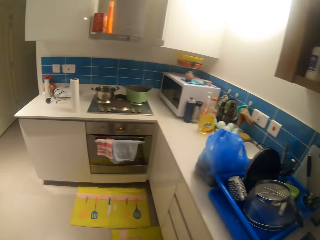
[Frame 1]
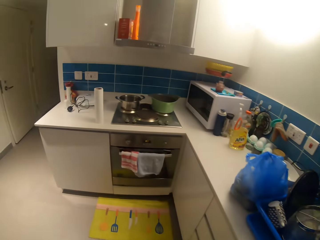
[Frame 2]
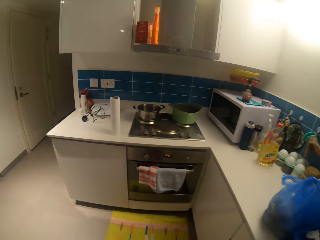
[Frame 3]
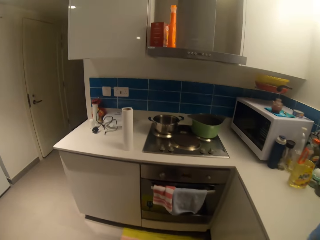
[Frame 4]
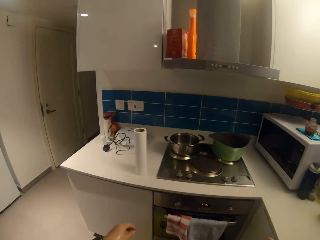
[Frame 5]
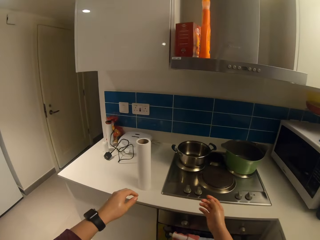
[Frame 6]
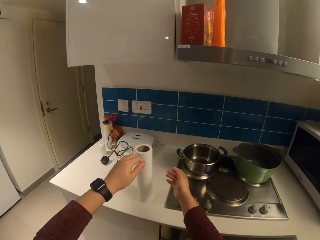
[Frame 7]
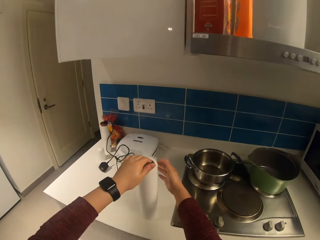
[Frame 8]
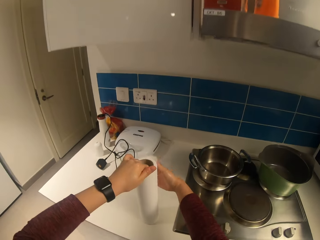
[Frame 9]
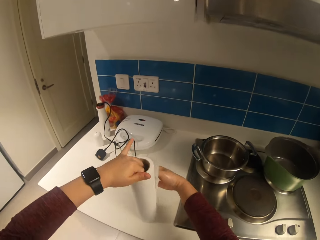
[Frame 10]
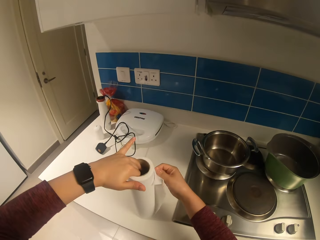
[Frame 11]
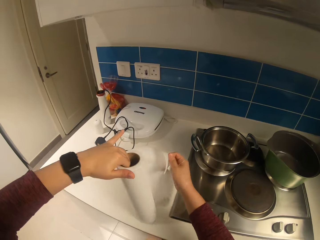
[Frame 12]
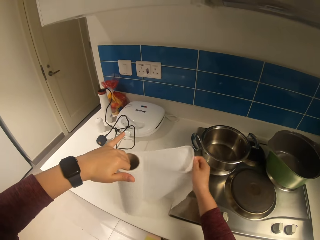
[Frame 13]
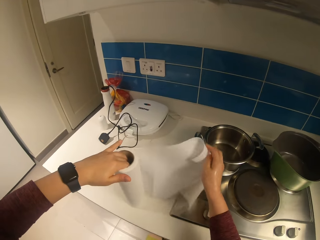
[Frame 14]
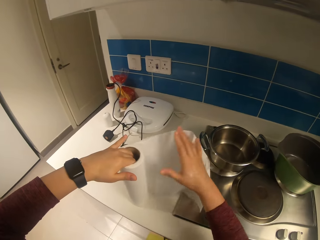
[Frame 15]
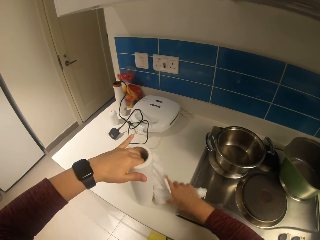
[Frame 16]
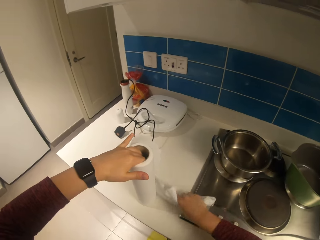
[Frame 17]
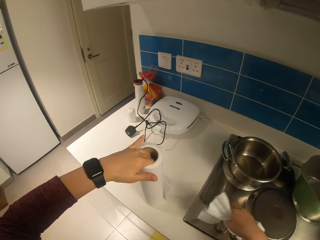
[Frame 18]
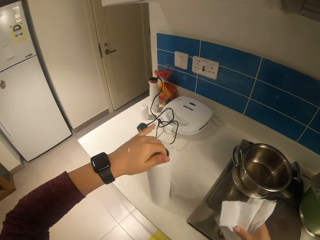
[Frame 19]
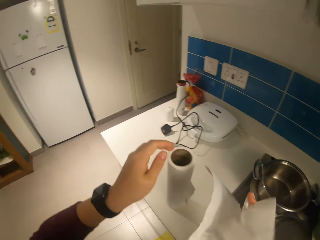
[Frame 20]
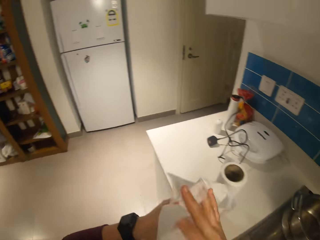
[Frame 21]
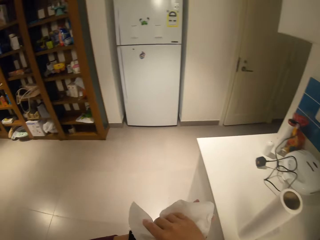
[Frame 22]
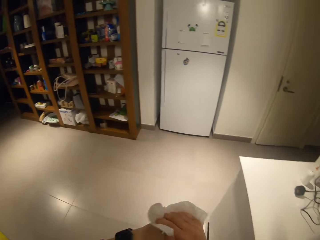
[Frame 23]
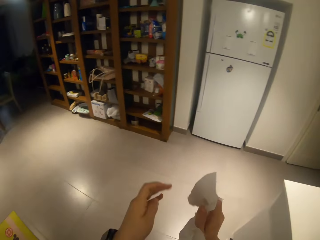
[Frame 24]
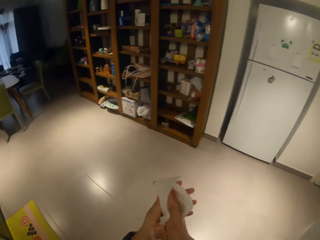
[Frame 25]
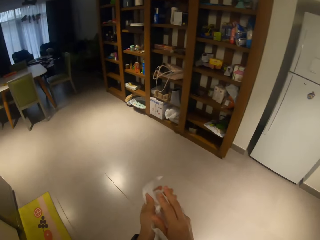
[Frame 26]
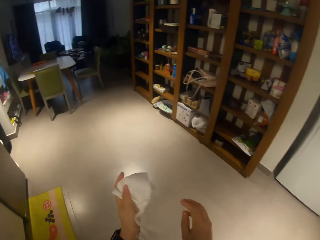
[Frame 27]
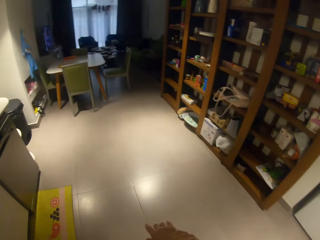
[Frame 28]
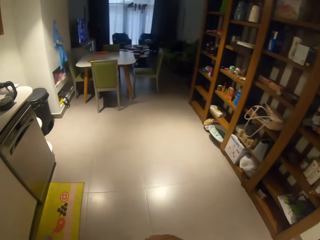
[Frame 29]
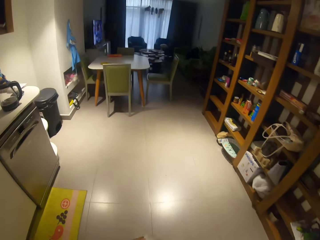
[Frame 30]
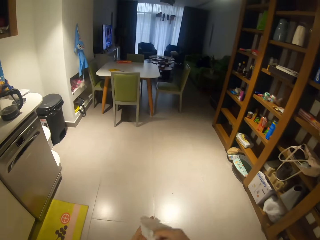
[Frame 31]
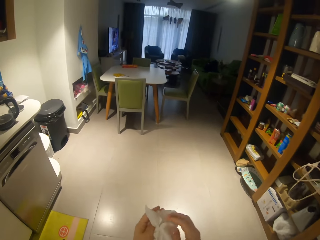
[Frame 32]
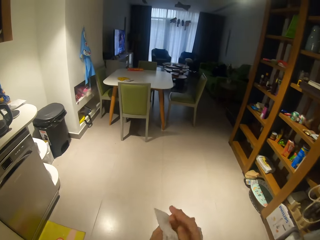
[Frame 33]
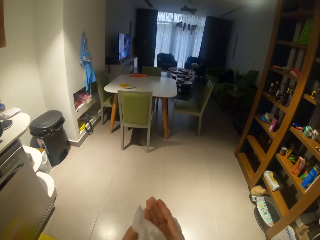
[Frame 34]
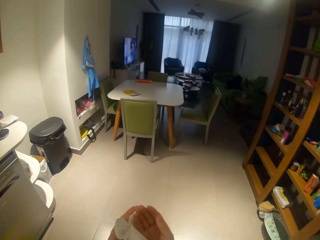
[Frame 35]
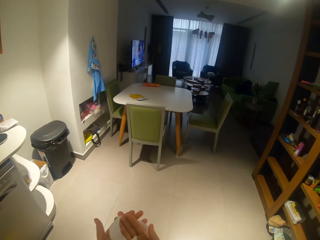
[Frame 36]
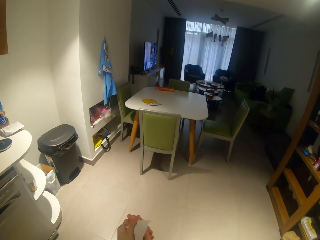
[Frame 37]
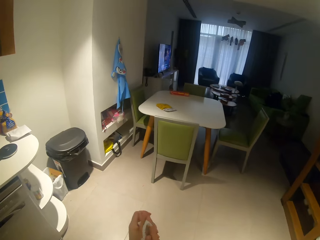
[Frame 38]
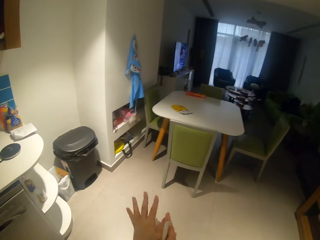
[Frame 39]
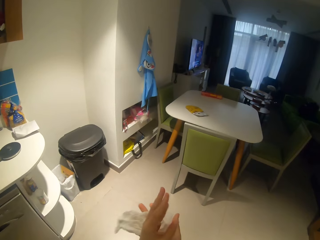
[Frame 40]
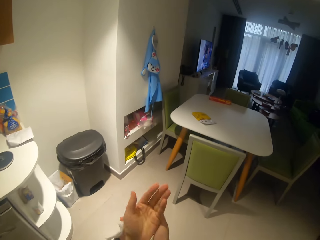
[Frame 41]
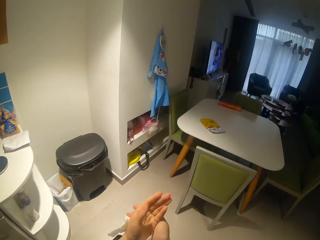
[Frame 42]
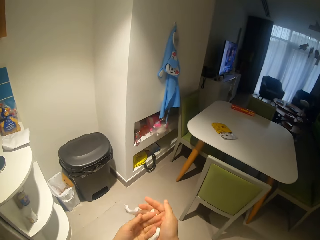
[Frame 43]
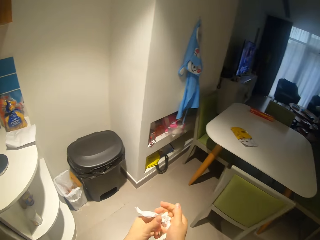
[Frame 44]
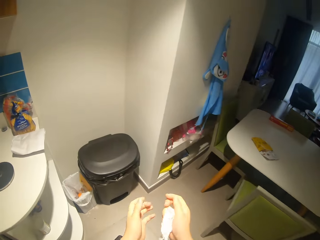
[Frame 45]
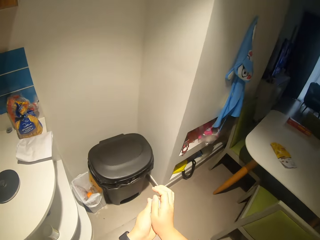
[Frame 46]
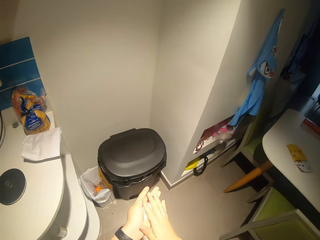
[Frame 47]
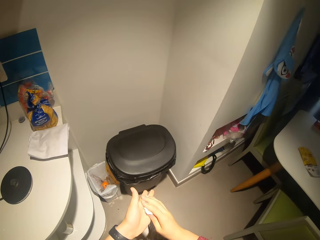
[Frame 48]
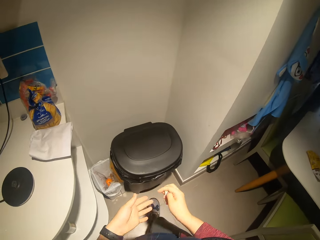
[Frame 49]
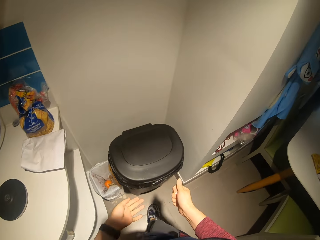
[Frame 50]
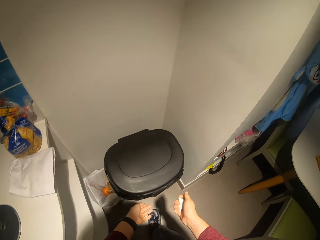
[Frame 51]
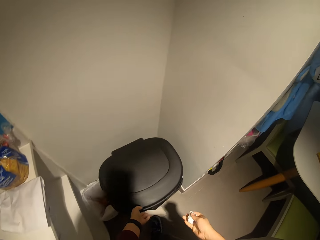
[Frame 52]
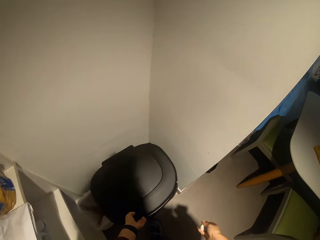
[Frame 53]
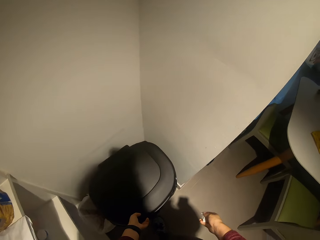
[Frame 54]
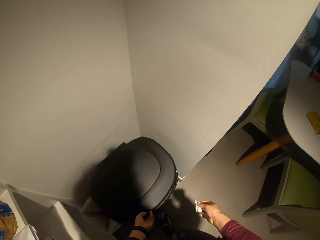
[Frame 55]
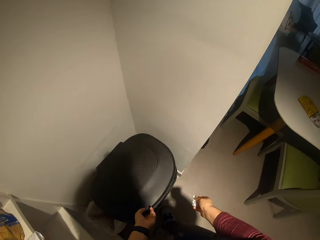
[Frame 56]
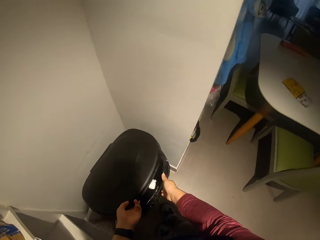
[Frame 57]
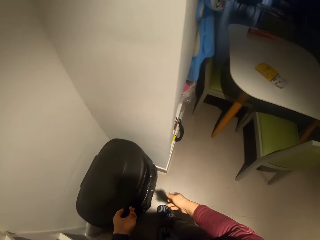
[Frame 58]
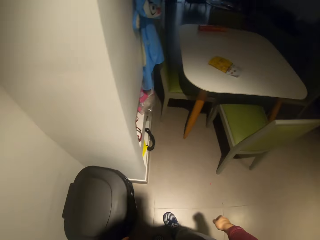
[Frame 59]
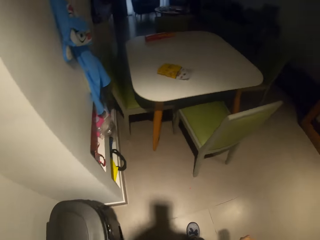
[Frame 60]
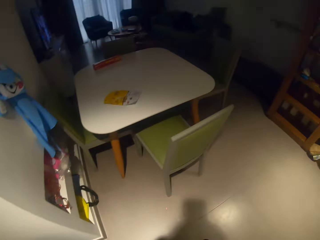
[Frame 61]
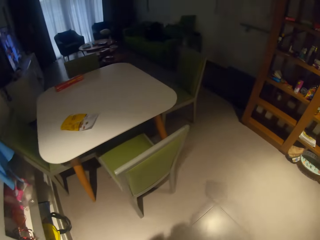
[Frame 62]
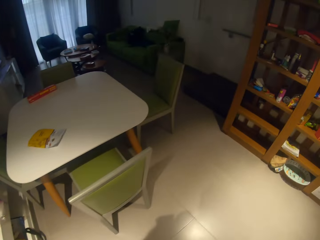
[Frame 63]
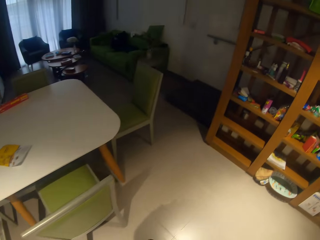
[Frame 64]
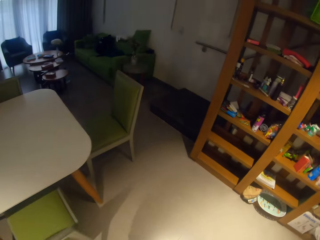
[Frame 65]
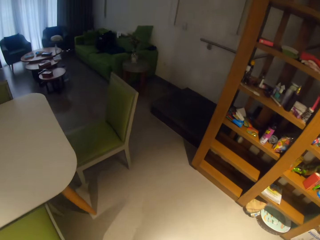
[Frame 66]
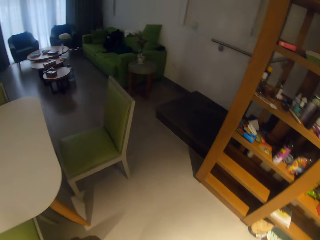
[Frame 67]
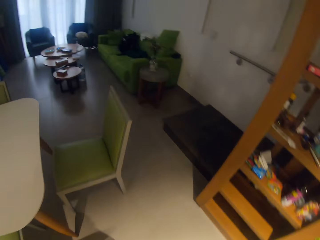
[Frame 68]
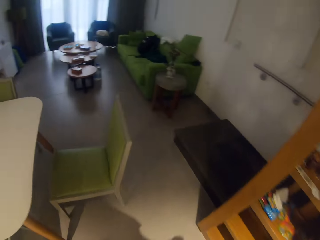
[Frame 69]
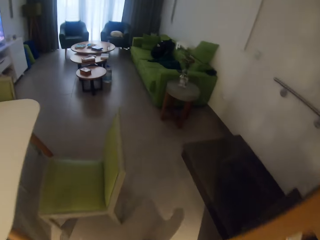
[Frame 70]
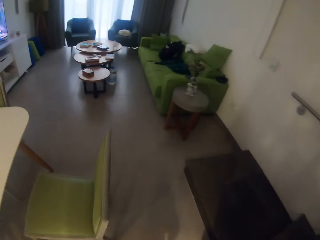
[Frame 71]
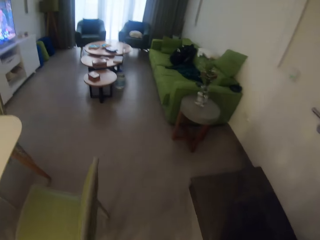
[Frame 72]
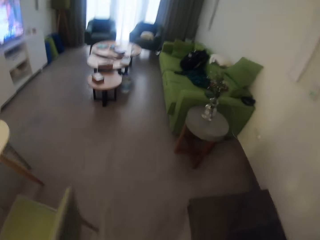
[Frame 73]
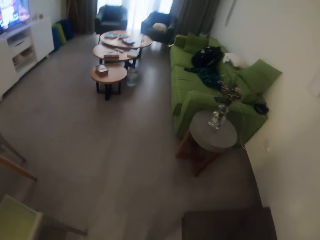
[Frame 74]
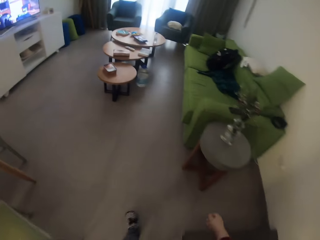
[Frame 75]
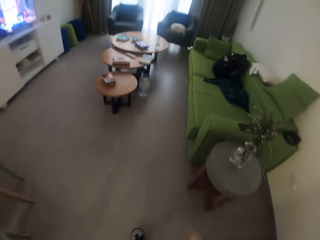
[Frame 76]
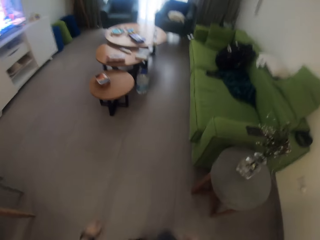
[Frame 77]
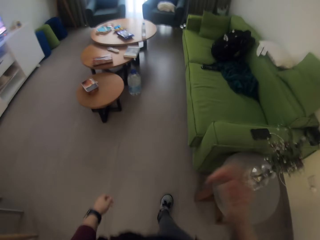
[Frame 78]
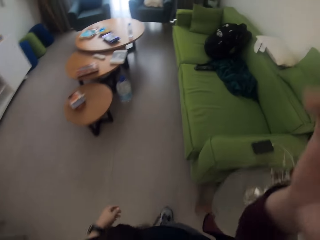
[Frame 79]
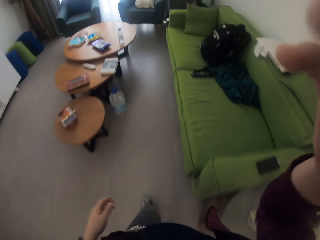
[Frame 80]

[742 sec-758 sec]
The camera wearer walks around the room. She cuts tissue paper from a roll on the countertop. She wipes her hands with the tissue paper. She walks around the room. She raises the lid of a trash can. She puts the tissue paper in the trash can. She walks around the room.
